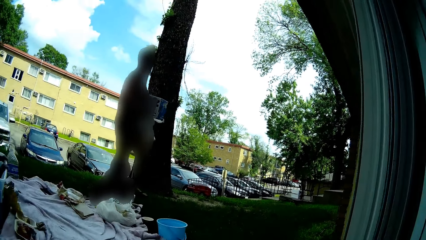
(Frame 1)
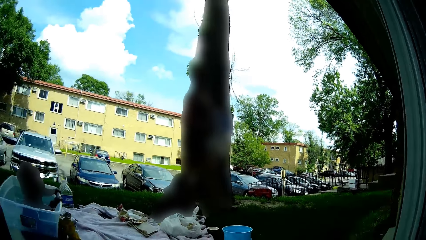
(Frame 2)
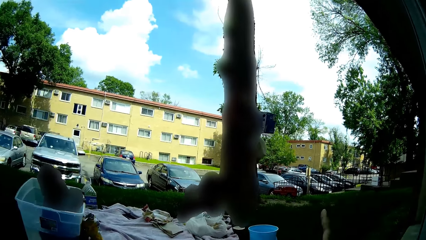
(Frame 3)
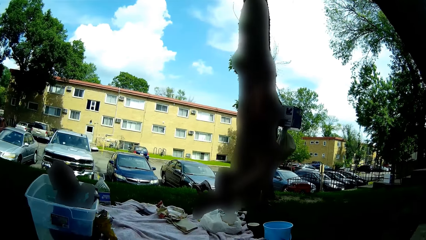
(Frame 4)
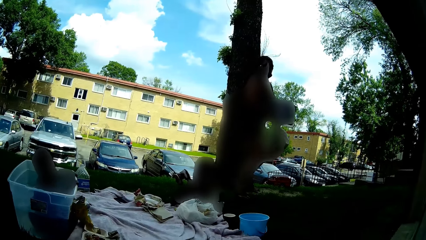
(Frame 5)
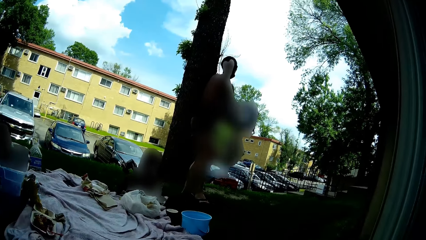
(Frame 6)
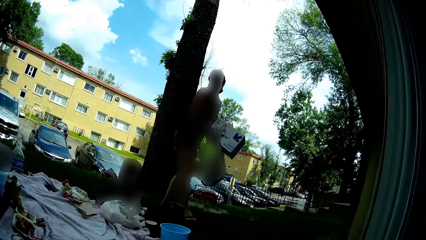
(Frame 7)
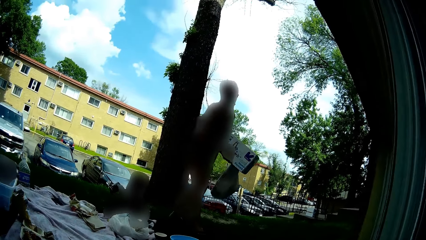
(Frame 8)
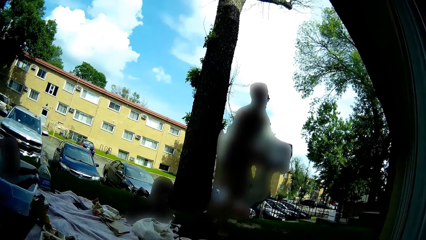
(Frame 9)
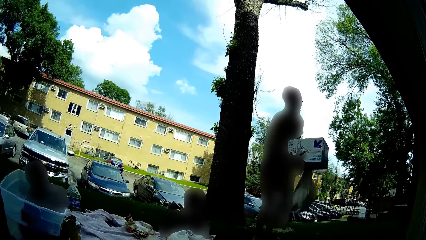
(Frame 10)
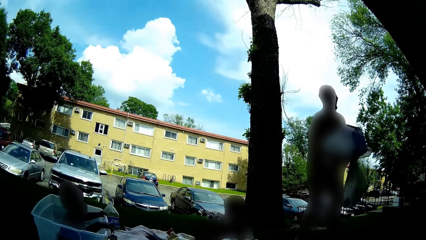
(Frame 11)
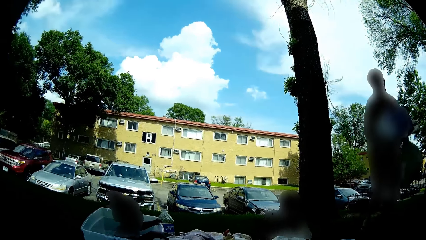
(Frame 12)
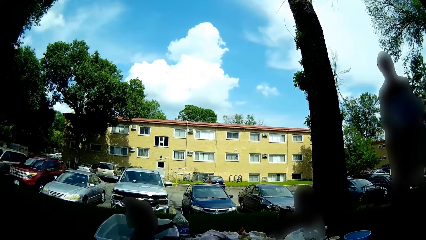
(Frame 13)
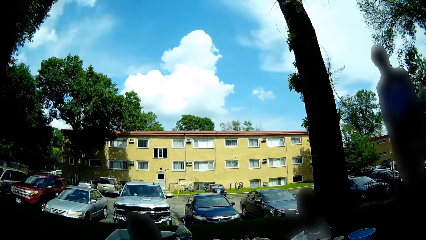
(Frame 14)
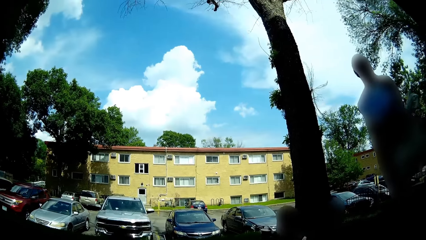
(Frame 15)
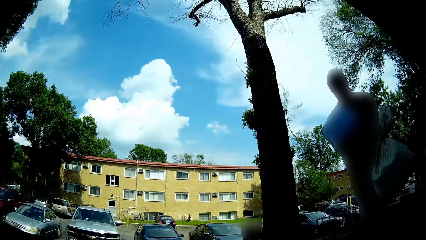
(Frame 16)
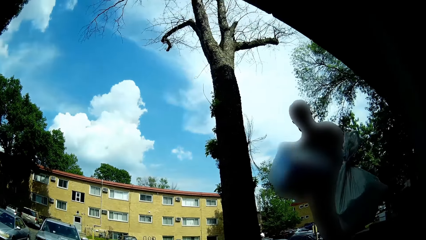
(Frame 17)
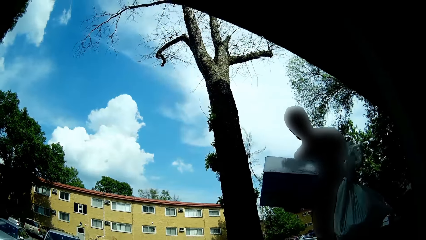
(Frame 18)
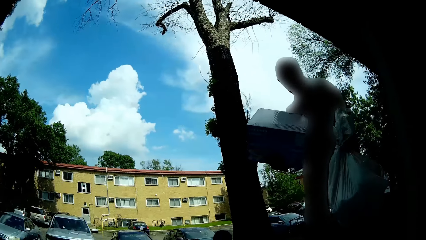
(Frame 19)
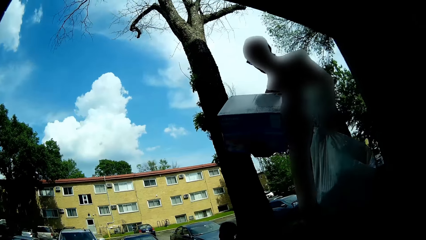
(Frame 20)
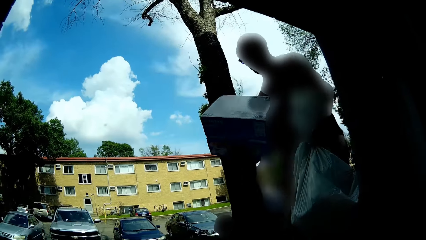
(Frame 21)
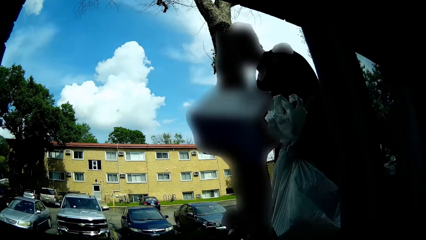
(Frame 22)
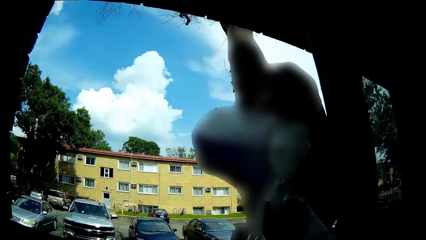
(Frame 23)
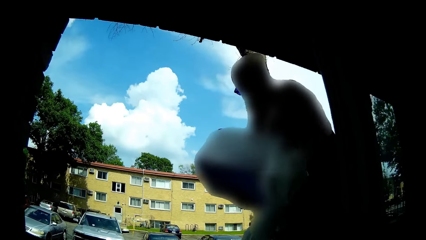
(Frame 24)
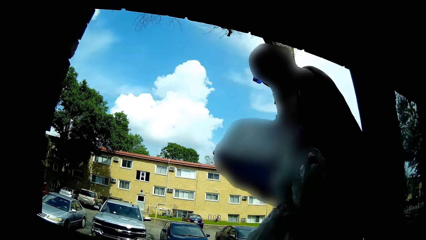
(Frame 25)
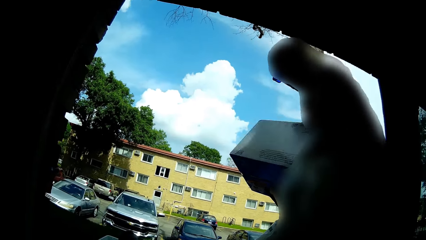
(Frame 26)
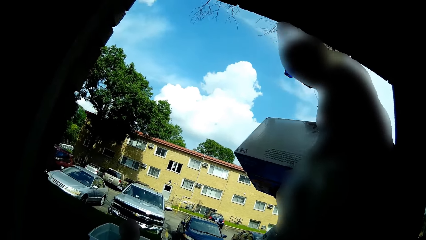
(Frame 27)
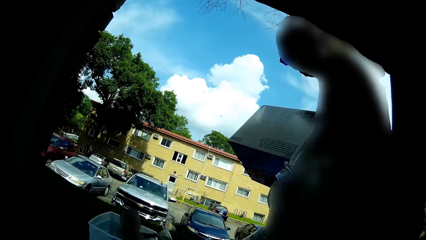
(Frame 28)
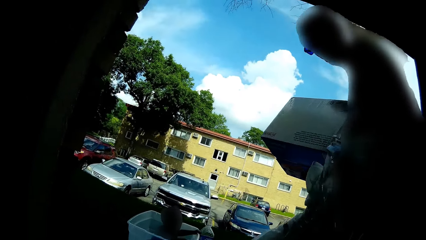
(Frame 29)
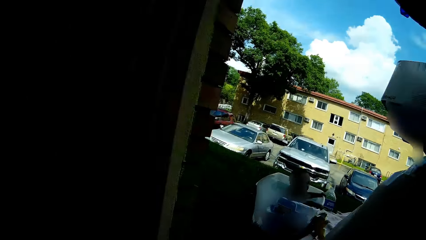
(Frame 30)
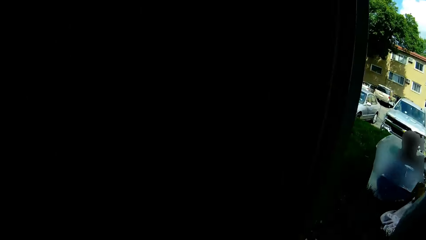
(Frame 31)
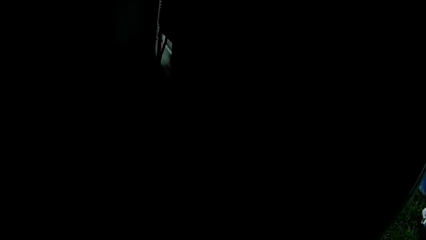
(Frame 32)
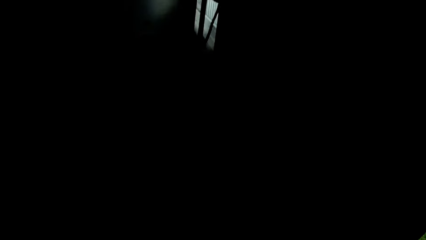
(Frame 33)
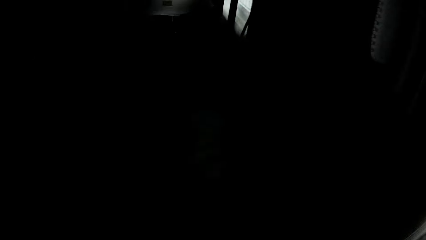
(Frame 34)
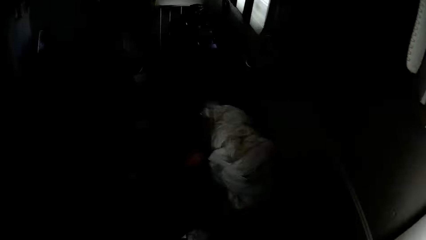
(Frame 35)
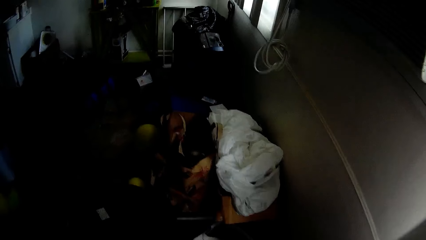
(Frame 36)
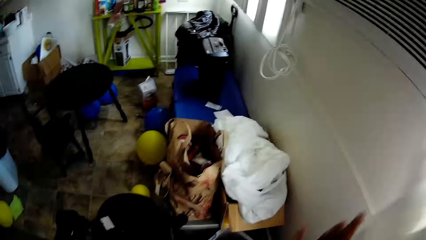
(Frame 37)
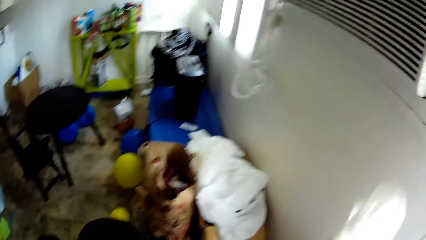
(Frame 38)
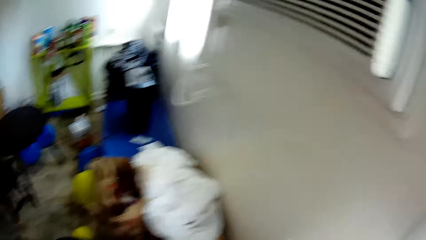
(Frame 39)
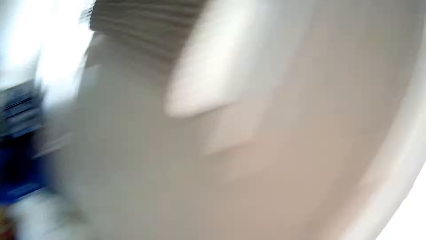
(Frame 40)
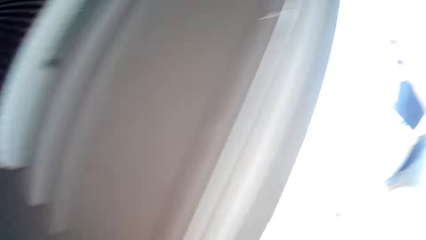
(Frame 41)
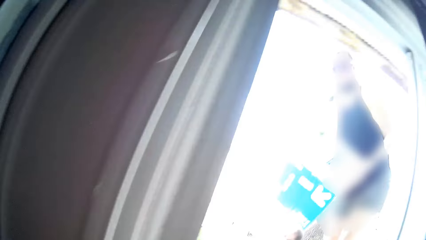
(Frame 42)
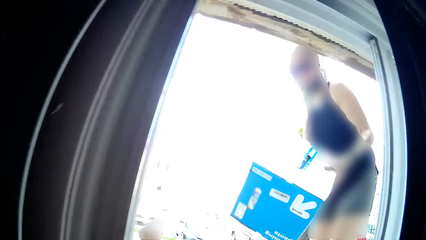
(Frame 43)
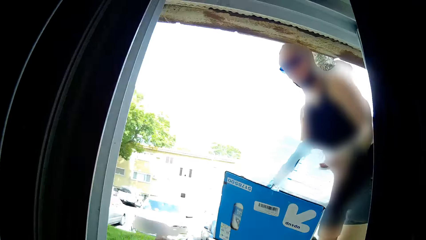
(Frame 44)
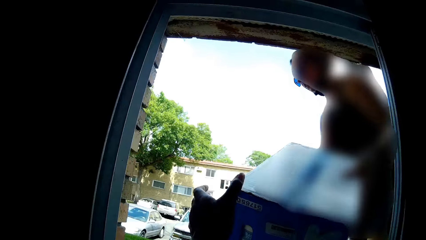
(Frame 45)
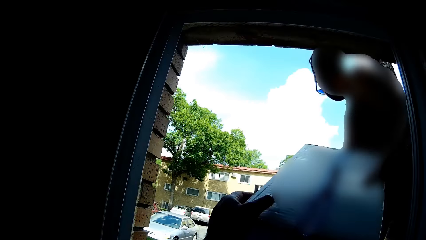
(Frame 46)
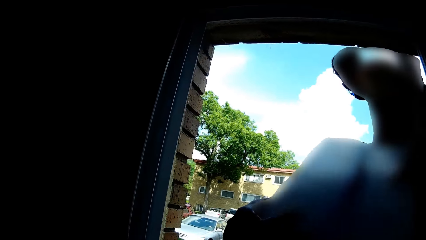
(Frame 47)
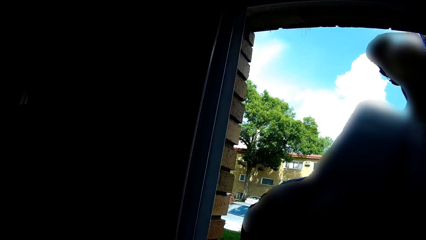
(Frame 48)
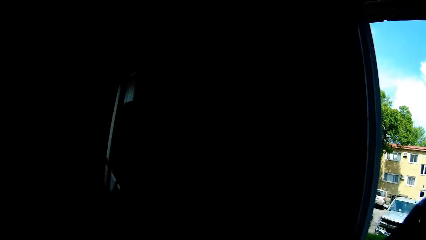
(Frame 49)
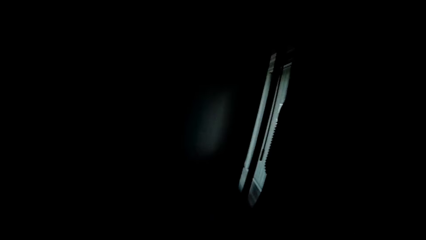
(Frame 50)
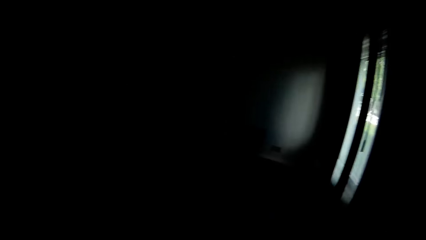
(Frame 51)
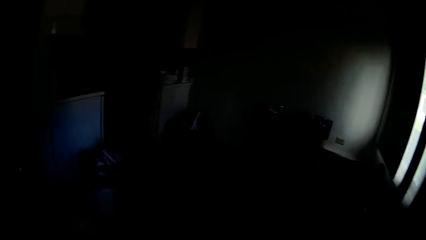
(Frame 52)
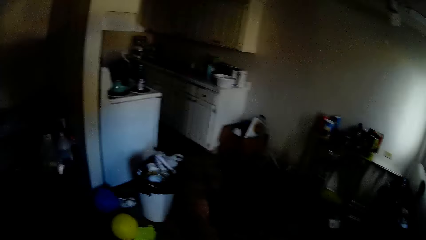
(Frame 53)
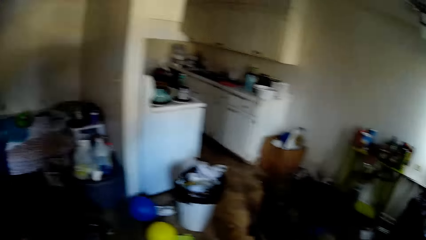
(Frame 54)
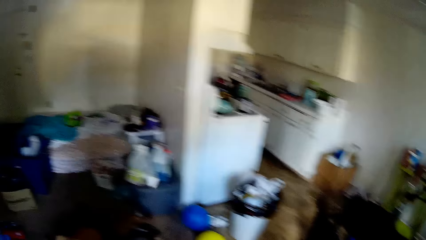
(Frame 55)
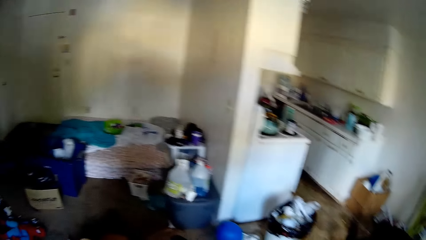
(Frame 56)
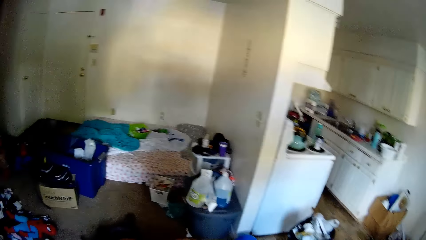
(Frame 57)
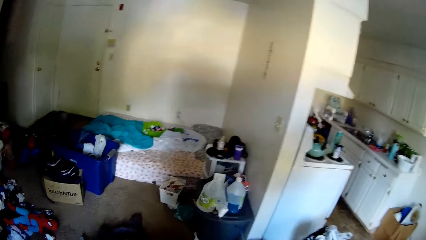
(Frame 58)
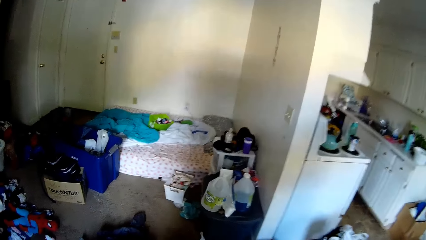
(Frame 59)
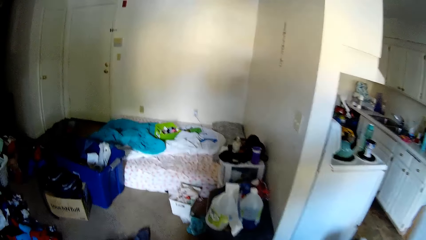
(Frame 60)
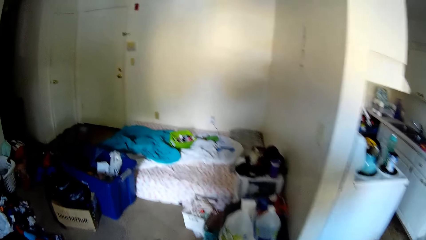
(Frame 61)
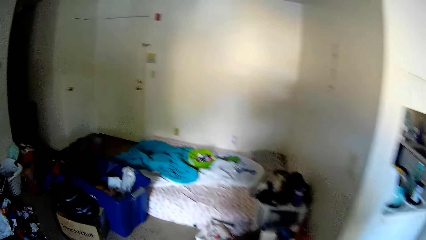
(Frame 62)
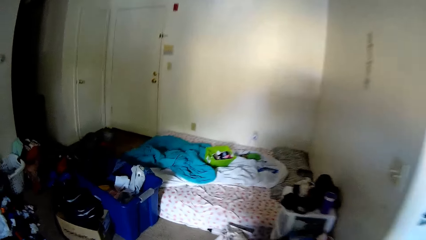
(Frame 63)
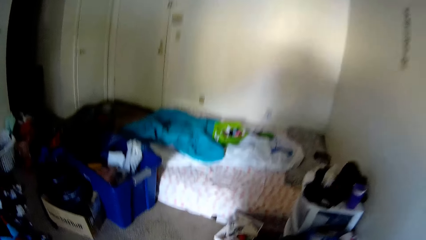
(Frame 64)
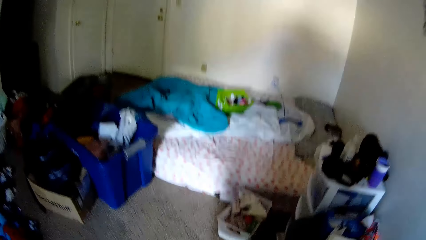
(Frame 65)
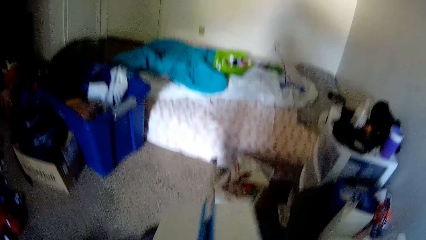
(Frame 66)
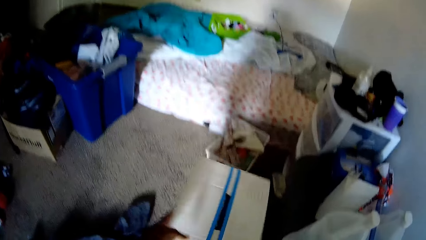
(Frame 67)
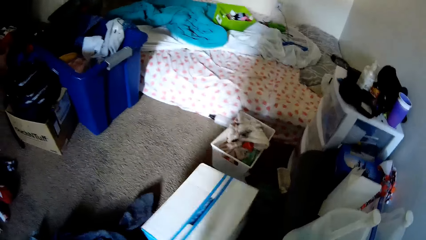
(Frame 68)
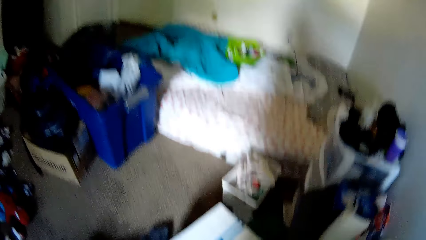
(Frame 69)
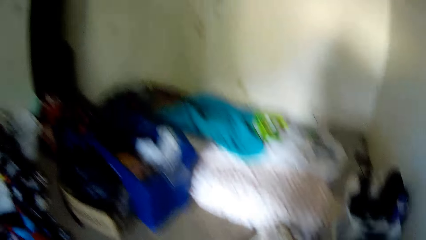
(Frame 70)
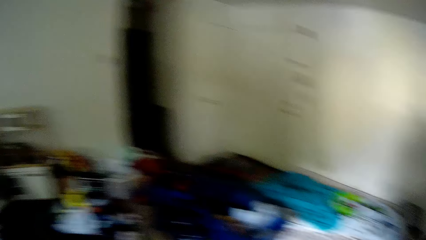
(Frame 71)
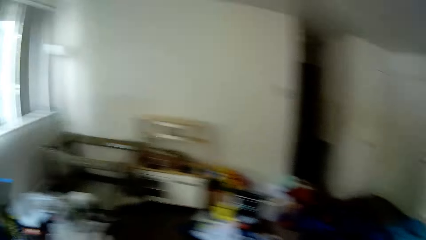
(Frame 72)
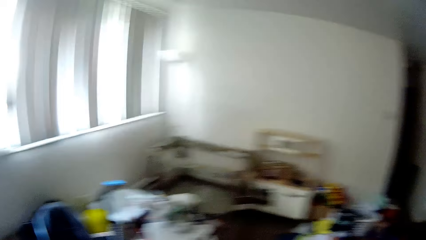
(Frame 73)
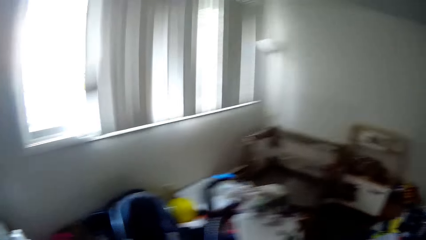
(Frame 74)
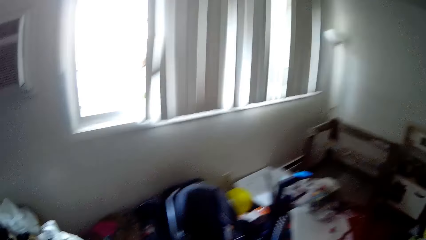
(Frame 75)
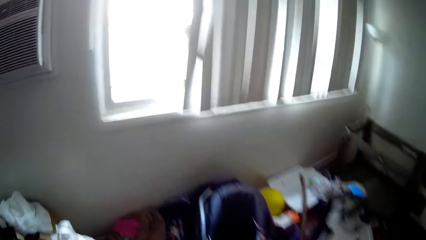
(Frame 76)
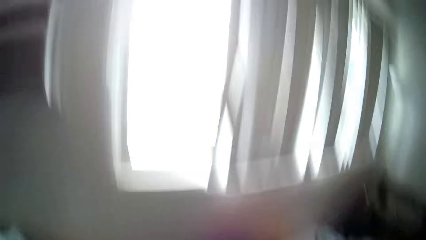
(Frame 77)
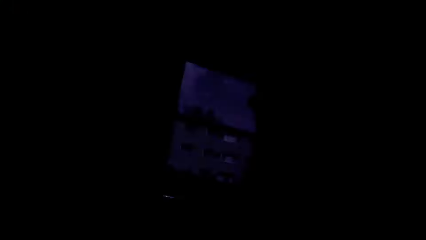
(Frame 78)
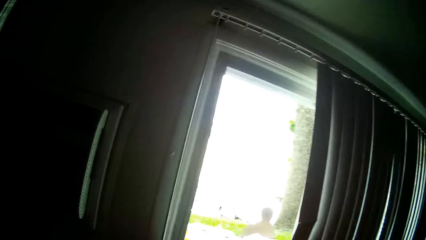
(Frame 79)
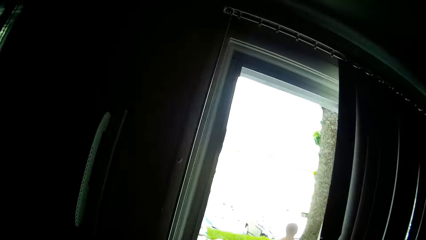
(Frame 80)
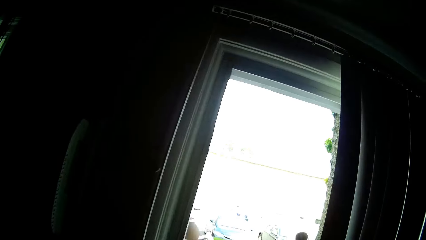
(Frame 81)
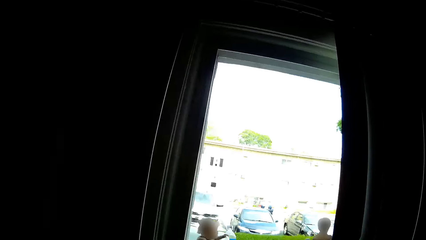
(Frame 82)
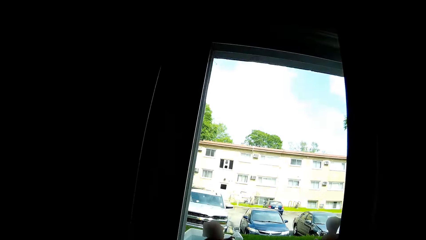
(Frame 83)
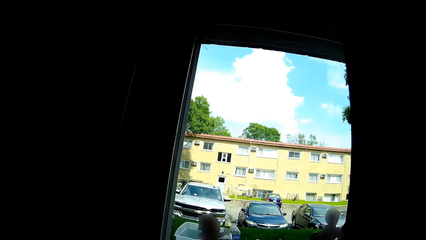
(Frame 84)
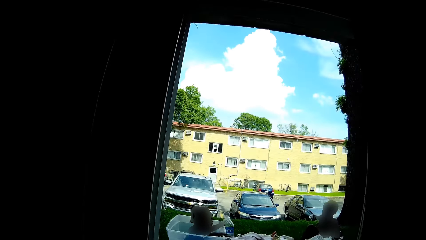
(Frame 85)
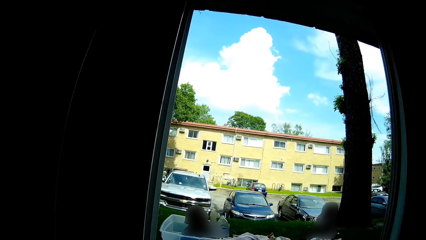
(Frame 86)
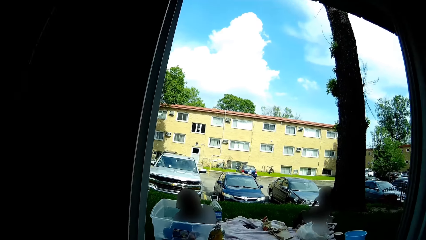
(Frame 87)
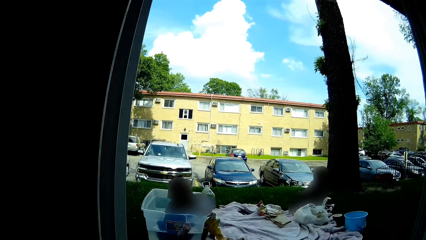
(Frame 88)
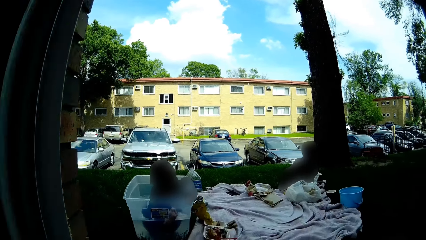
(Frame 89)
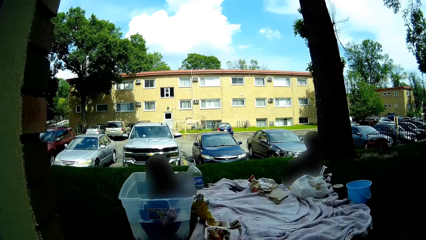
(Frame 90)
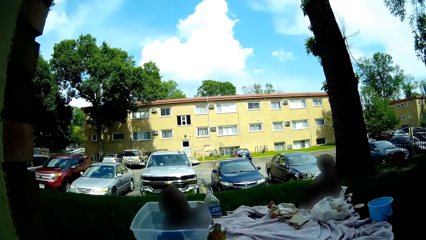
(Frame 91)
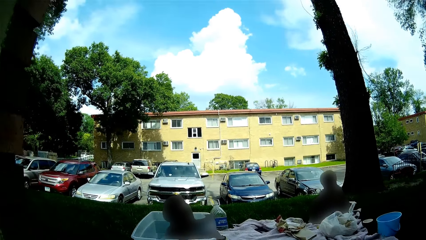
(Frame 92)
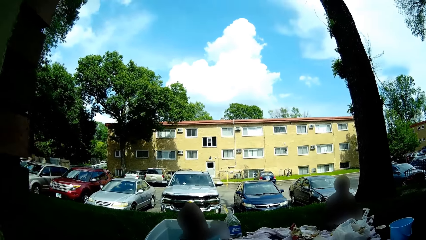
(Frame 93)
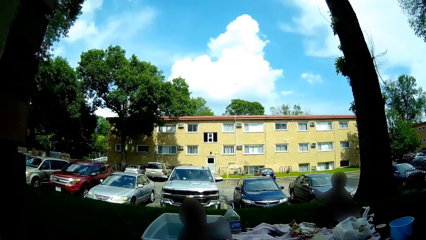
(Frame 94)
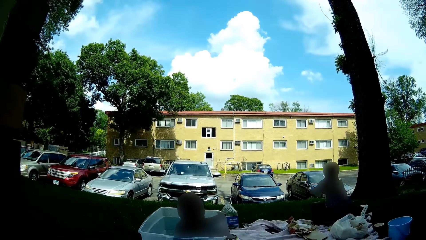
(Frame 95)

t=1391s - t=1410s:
The camera wearer converses with a woman. She collects a bag or luggage from the woman with her right hand. She switches the bag to her left hand. She places the luggage on the floor. She collects a box from the woman with her left hand. She walks in the room. She drops the box on the floor with her left hand. She walks in the room.
